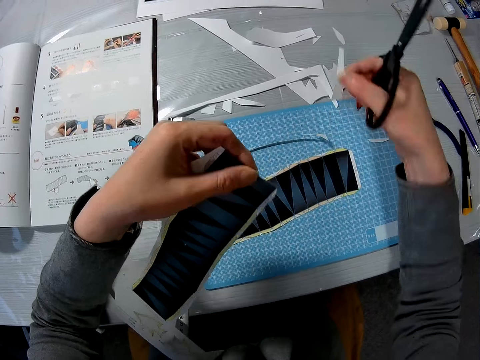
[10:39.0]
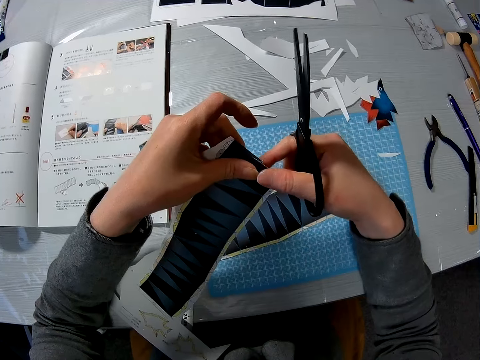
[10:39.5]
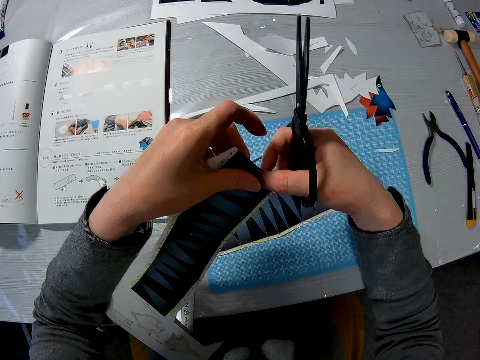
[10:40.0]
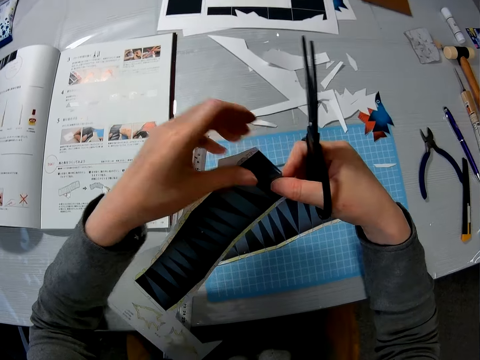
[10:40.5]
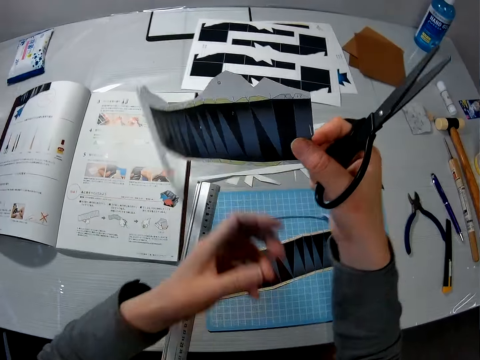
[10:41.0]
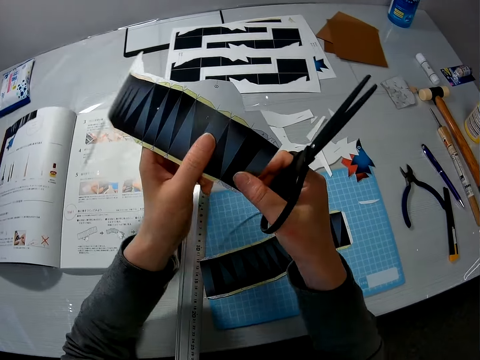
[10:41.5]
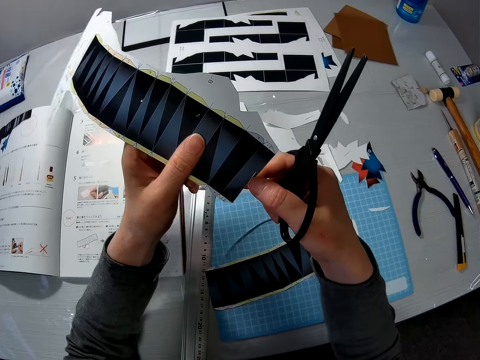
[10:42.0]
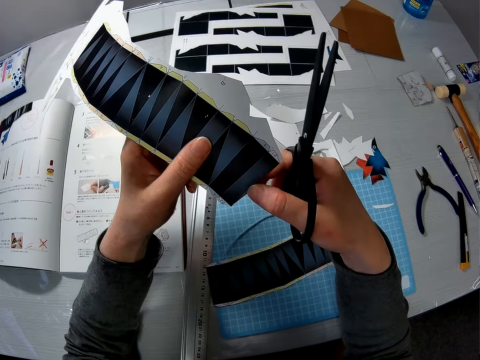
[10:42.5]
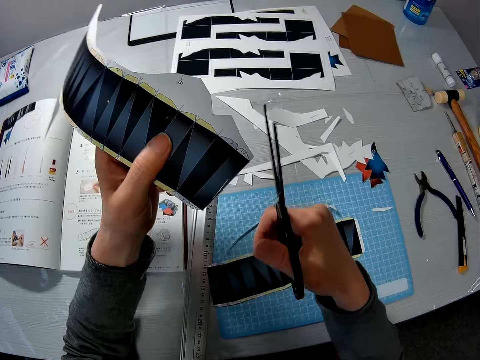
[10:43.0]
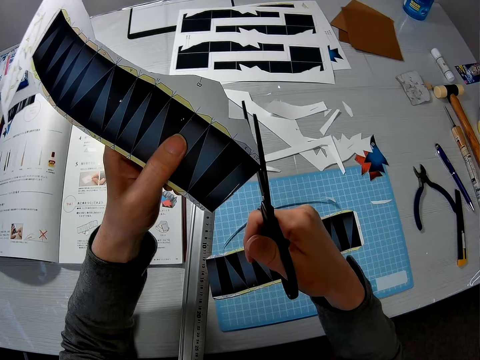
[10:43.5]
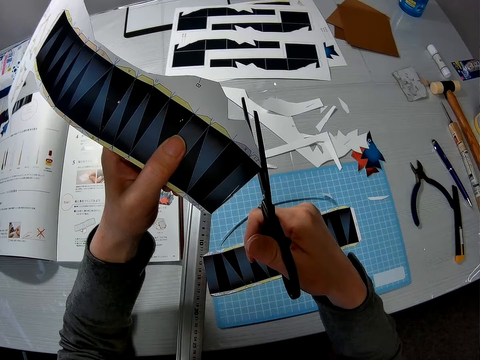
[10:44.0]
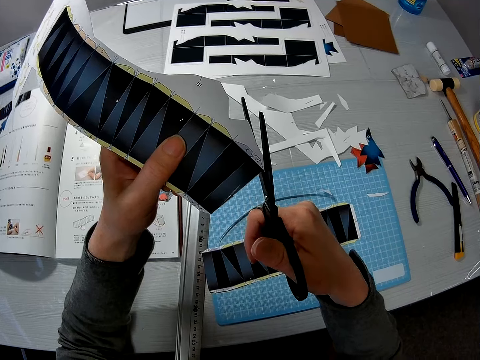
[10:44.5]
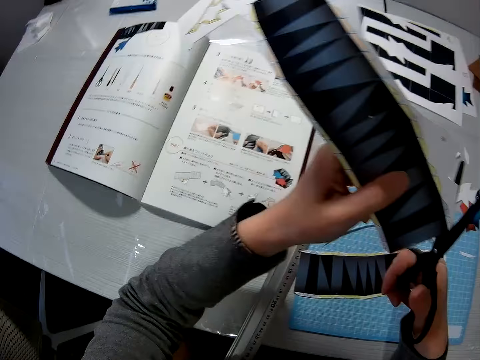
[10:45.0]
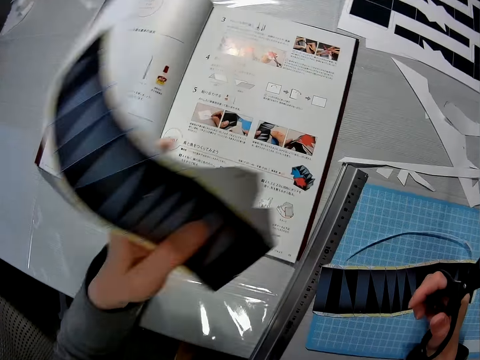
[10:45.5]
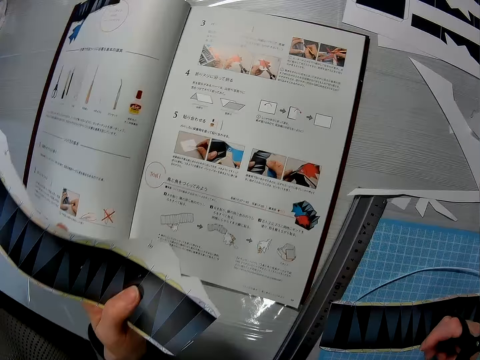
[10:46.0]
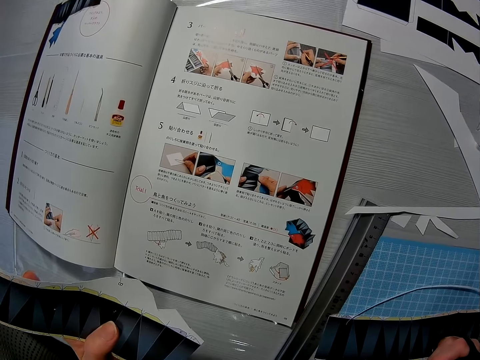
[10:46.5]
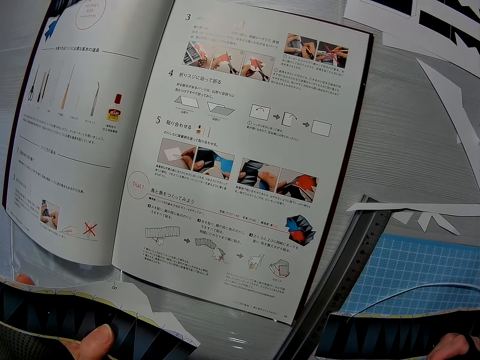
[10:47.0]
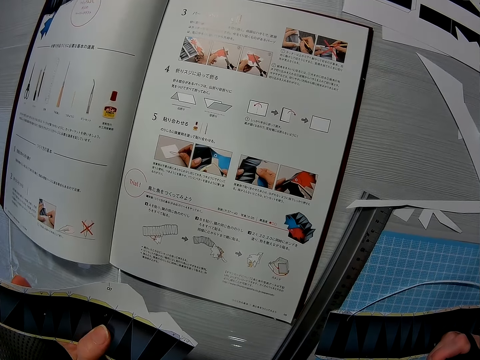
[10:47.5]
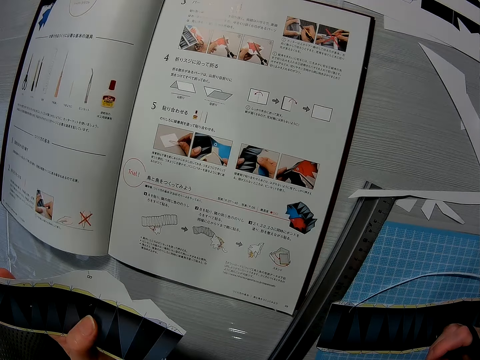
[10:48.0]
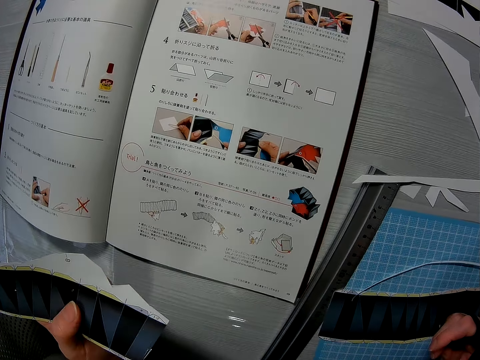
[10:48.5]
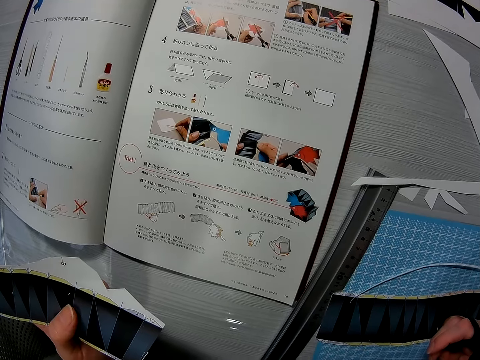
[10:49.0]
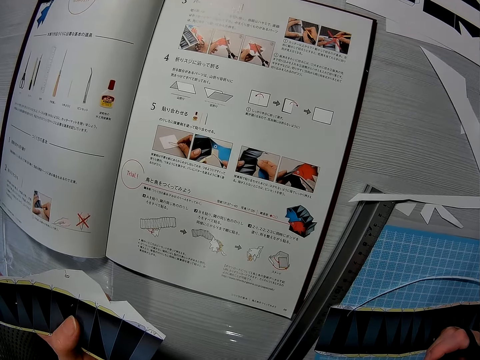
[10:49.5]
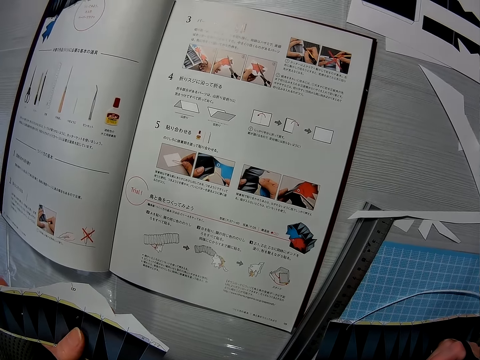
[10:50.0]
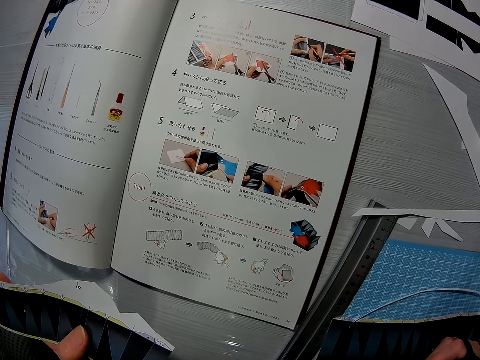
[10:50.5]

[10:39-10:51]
The camera wearer pulls the paper. They throw the paper on the table. They hold the paper. They hold the paper with both hands. They hold the paper. They read through the manual on the table.

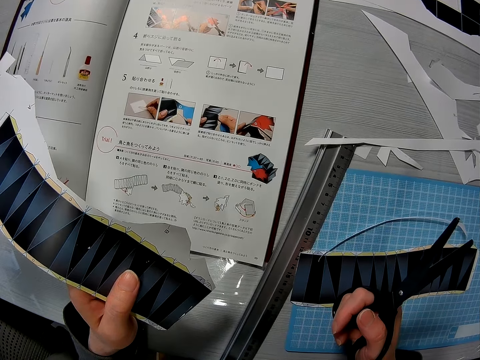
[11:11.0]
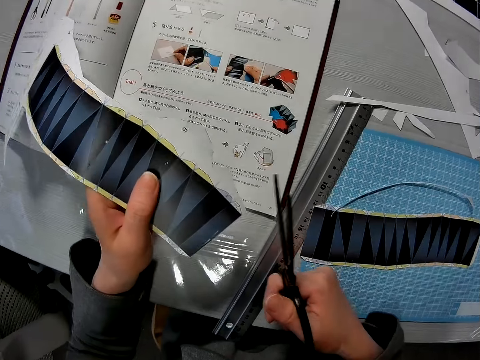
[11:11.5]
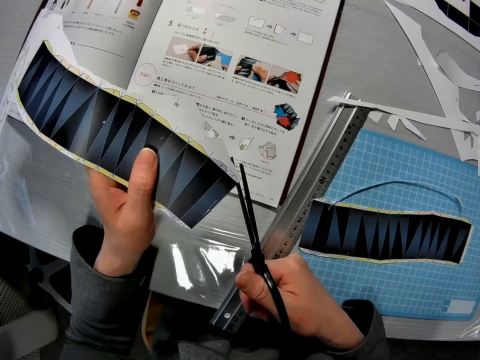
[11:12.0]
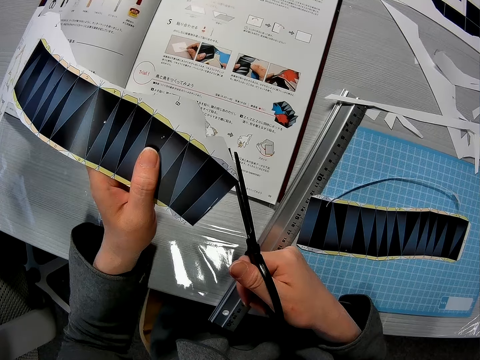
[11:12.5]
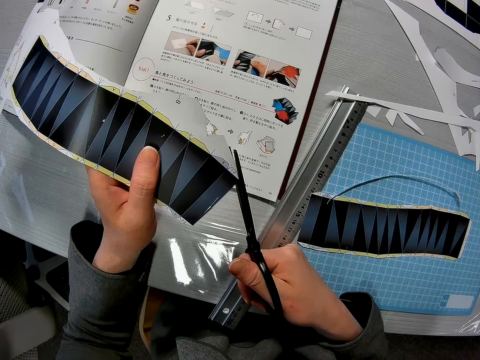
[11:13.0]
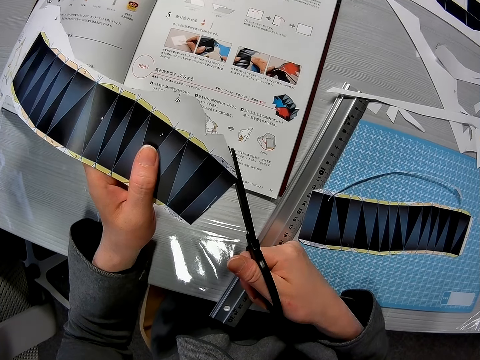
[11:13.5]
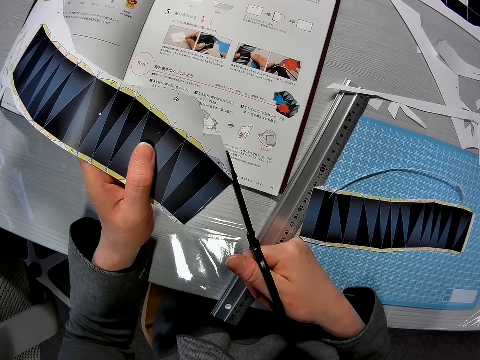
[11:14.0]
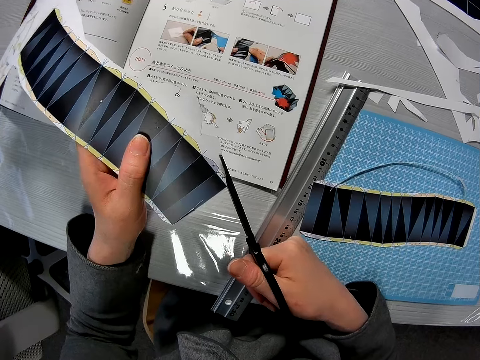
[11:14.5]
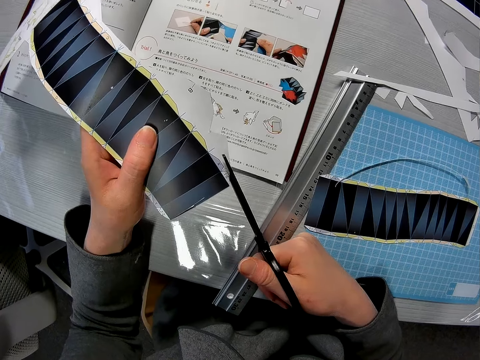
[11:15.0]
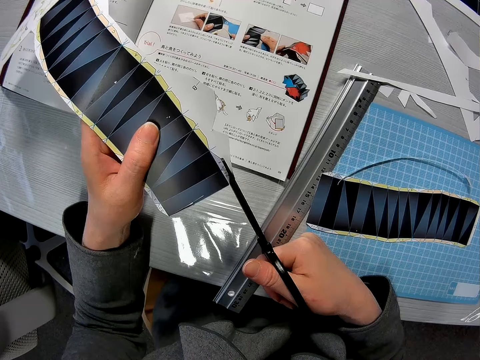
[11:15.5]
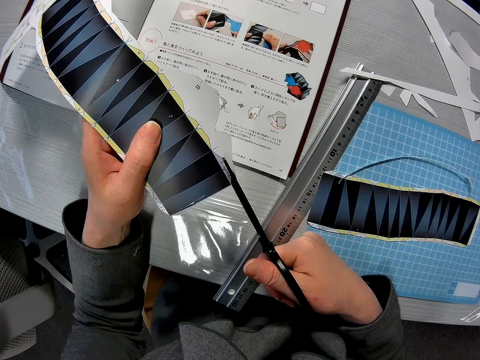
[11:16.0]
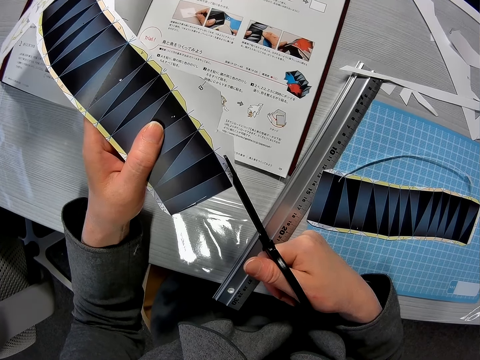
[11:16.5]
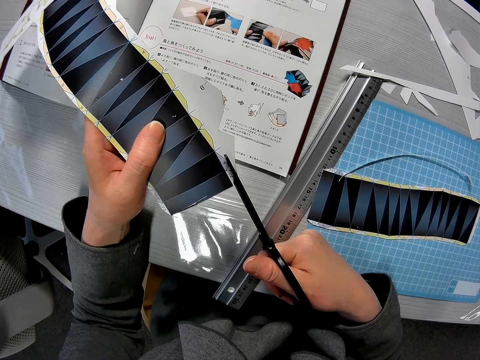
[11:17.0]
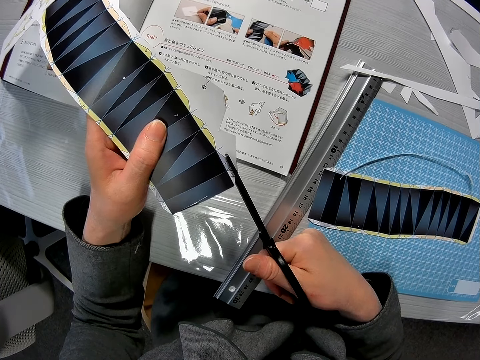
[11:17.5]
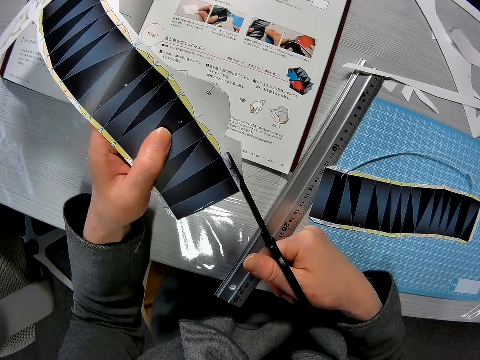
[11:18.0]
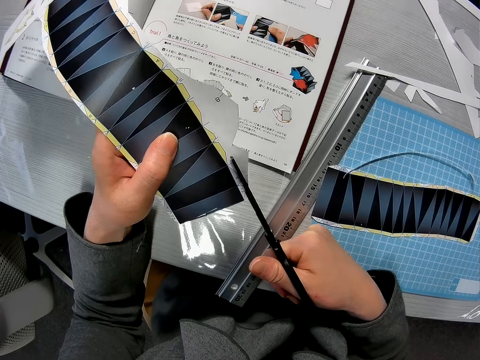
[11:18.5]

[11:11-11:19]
The camera wearer trims the edges of the second half of the paper craft with the scissors.

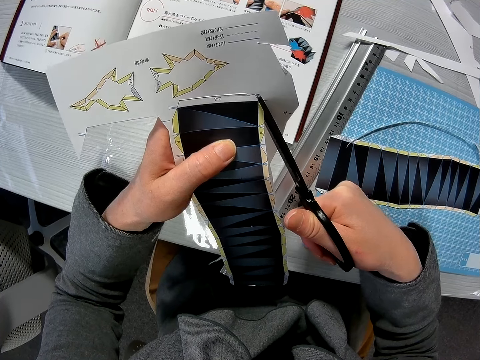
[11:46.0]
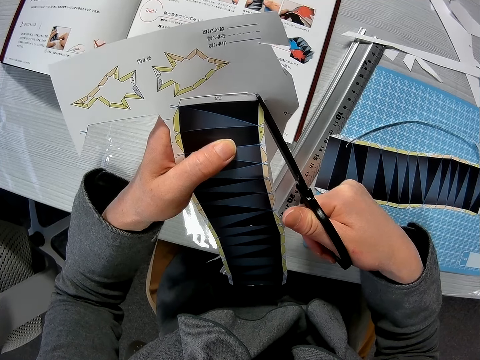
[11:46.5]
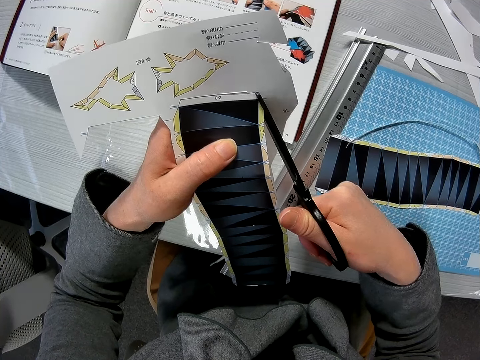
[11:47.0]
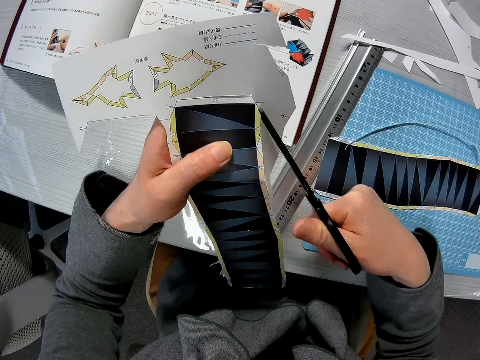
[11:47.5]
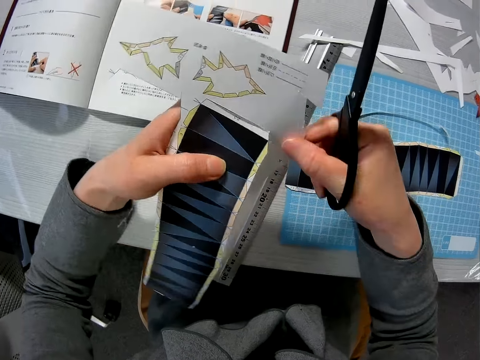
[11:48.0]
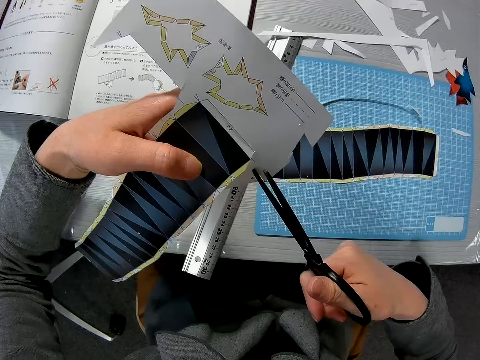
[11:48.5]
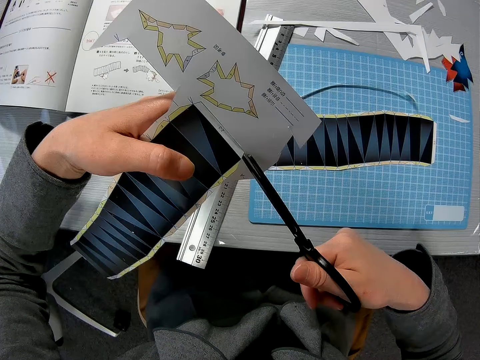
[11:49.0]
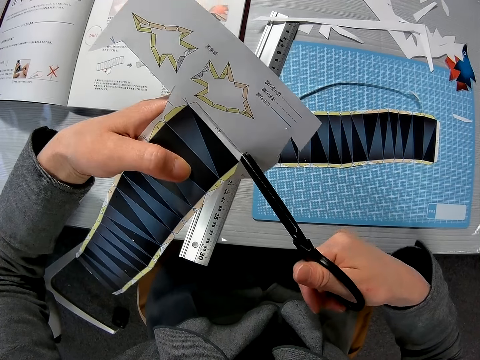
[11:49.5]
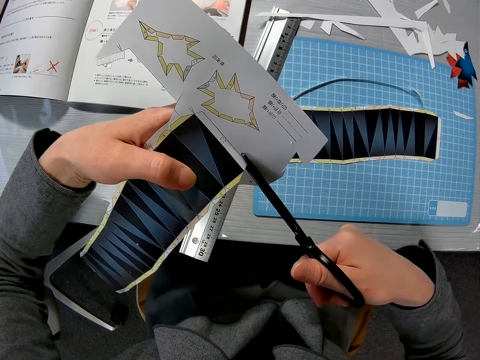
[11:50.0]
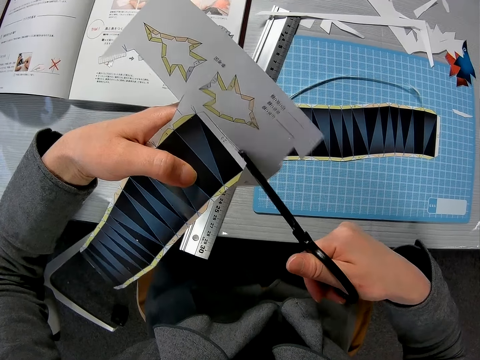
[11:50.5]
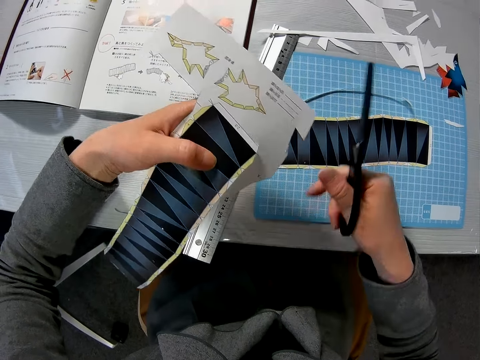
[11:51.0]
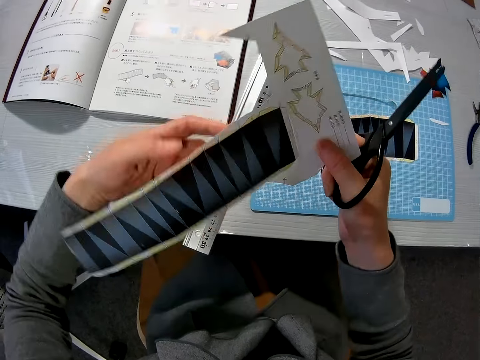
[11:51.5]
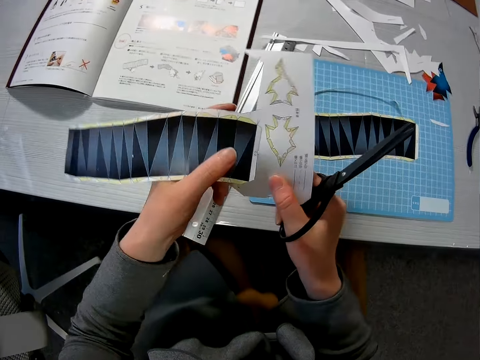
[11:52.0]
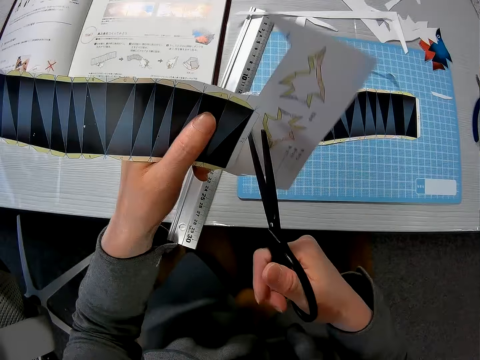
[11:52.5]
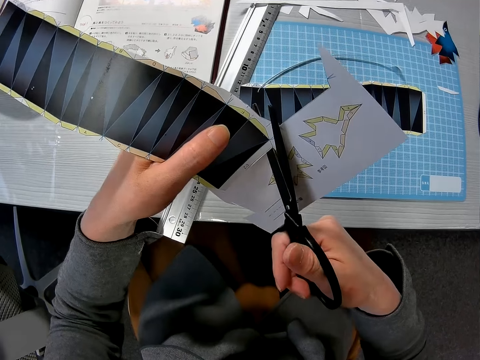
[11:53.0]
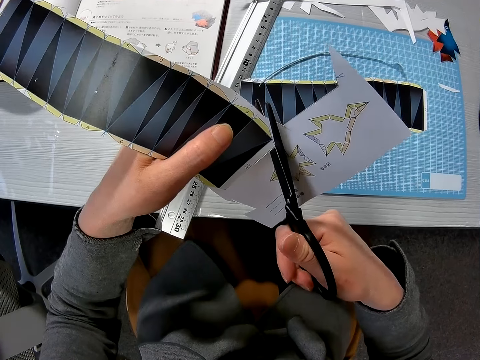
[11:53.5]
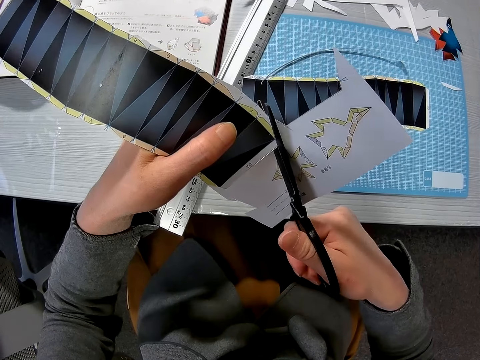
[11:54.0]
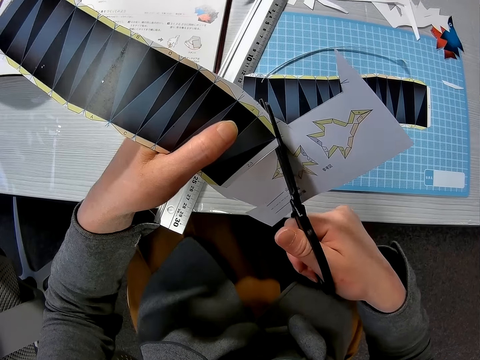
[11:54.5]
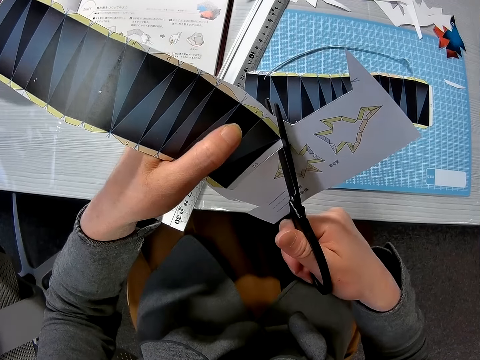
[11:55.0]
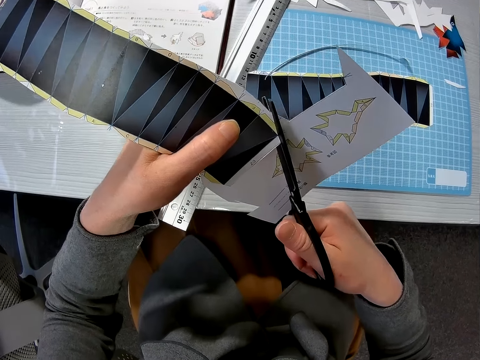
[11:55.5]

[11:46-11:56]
The camera wearer touches the paper. They cut the paper. They hold the paper. They hold the paper with the other hand. They cut the paper.
